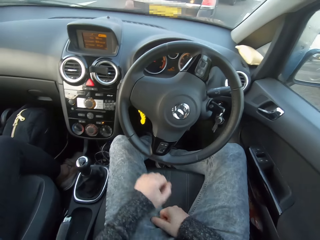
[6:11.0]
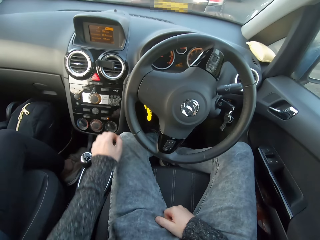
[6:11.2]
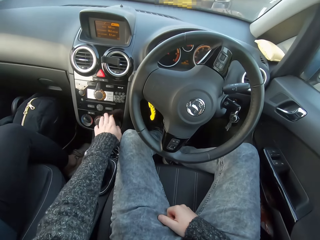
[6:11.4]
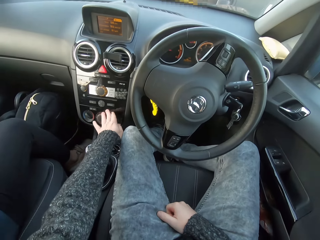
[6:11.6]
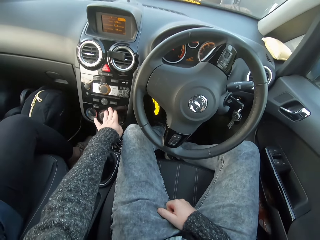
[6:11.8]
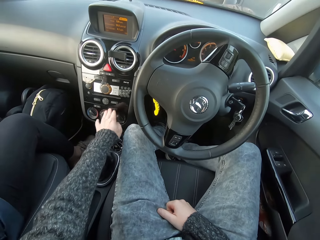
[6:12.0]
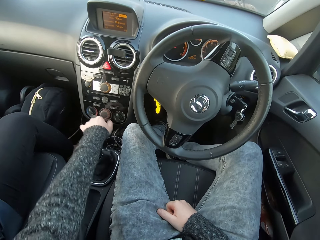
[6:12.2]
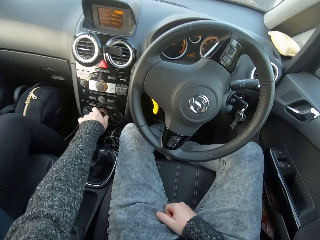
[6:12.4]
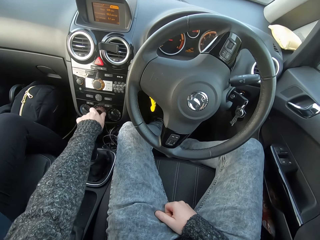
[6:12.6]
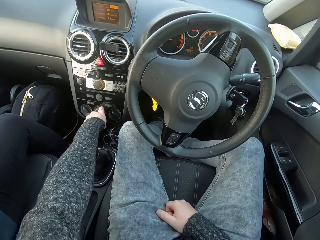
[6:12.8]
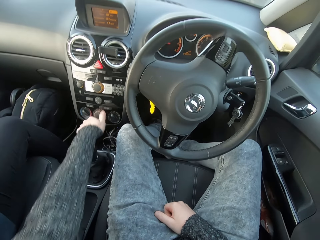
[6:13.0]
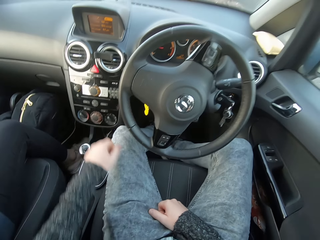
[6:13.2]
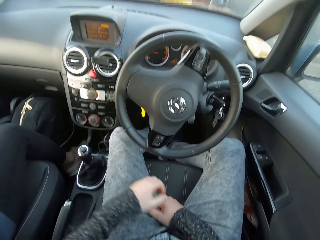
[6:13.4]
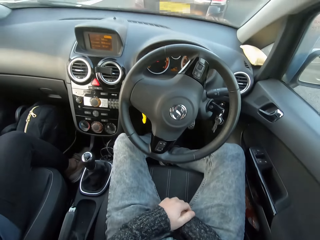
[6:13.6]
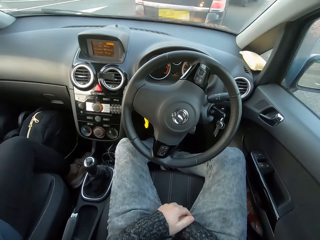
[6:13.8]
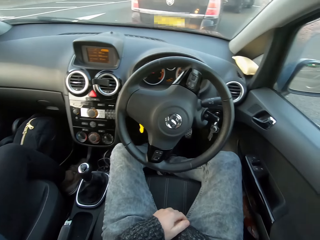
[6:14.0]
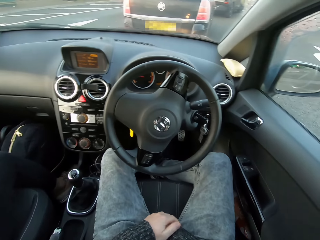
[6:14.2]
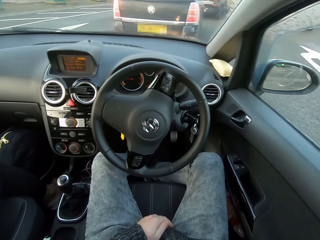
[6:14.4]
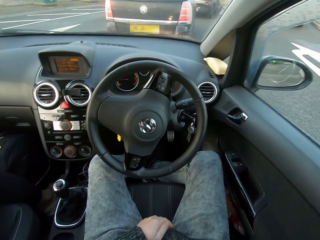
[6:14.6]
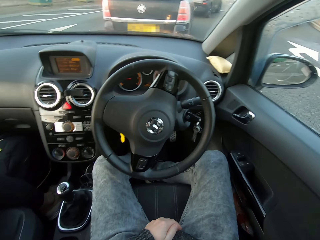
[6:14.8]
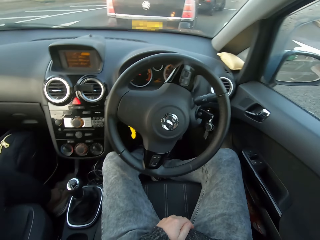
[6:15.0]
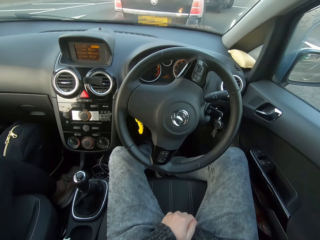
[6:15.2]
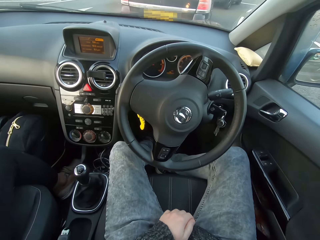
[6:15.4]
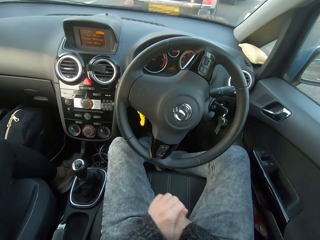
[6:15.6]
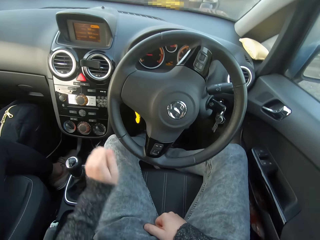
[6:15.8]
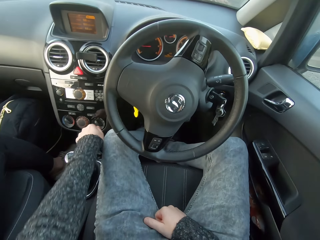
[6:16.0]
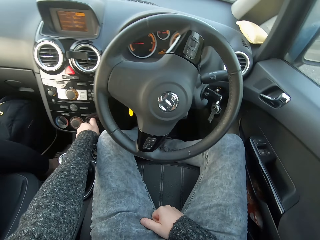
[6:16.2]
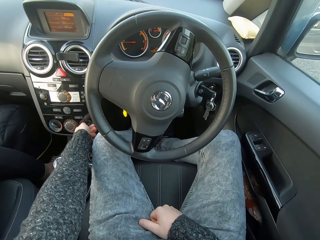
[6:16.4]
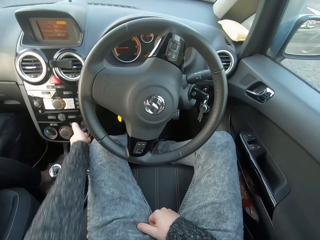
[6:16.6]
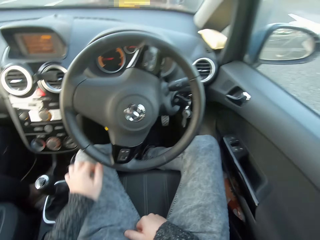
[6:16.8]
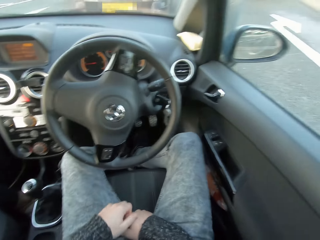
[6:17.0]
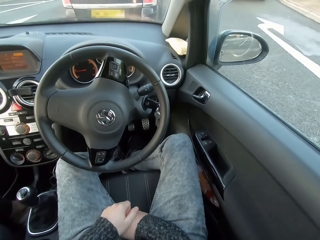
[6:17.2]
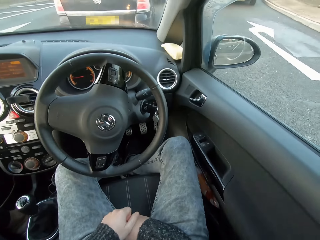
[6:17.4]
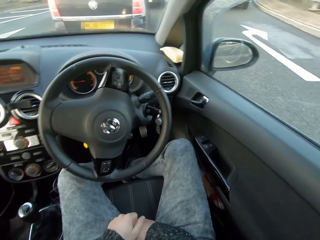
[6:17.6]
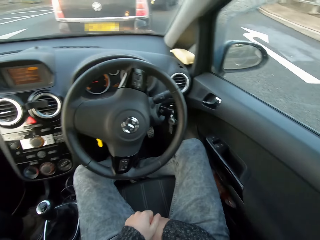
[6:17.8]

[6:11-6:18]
The camera wearer presses a button on the dashboard. They turn buttons.

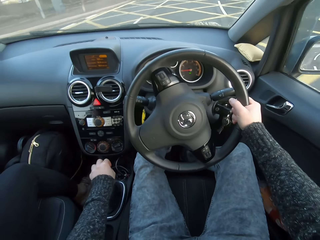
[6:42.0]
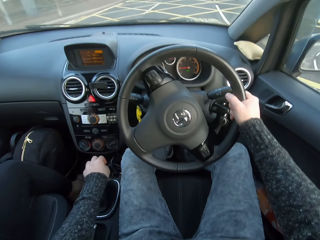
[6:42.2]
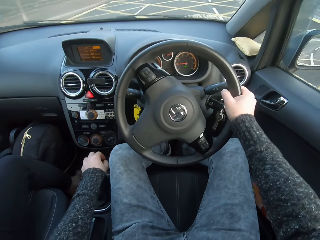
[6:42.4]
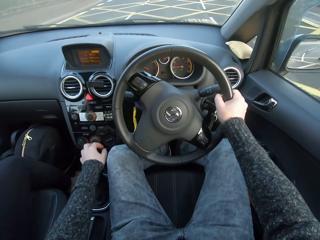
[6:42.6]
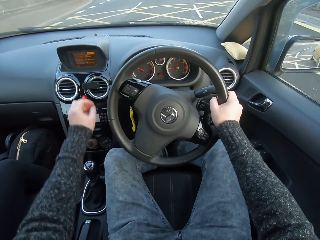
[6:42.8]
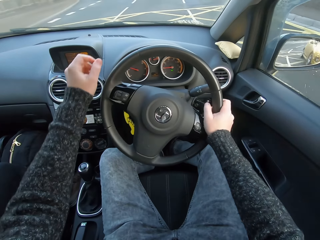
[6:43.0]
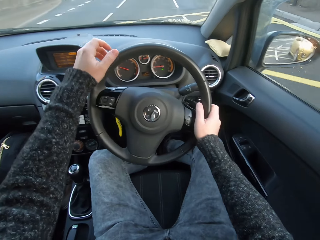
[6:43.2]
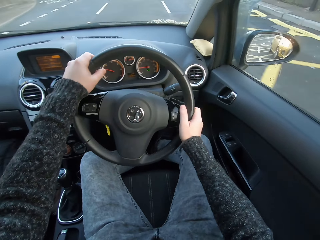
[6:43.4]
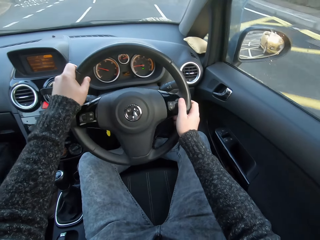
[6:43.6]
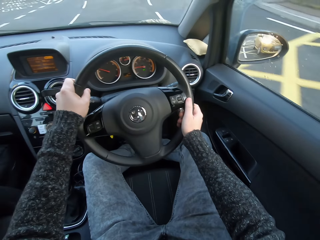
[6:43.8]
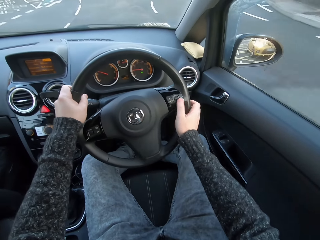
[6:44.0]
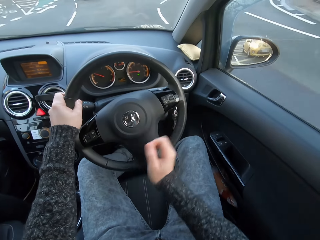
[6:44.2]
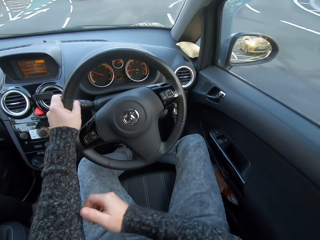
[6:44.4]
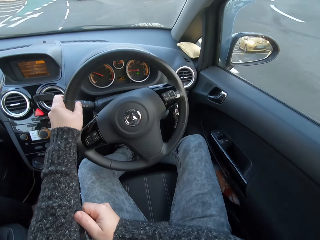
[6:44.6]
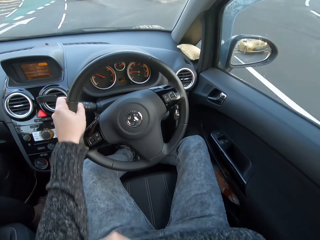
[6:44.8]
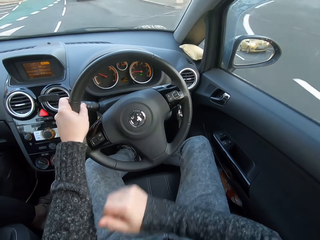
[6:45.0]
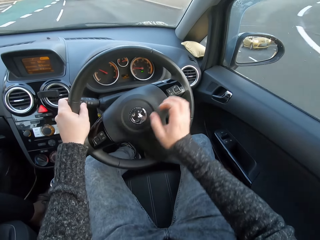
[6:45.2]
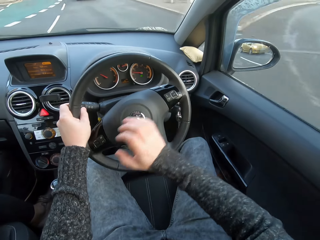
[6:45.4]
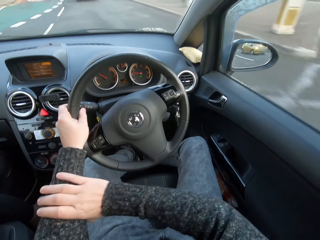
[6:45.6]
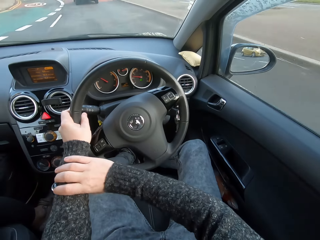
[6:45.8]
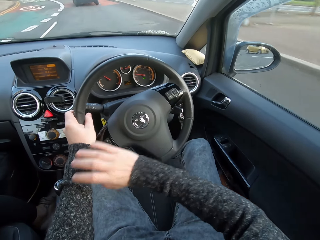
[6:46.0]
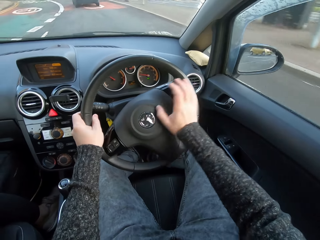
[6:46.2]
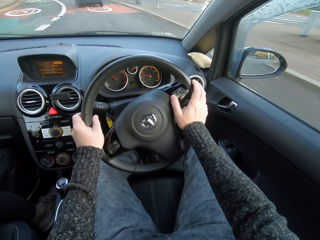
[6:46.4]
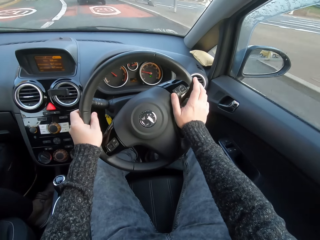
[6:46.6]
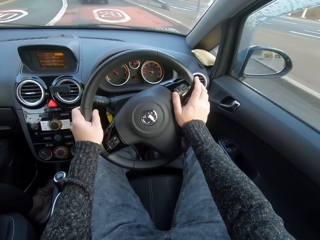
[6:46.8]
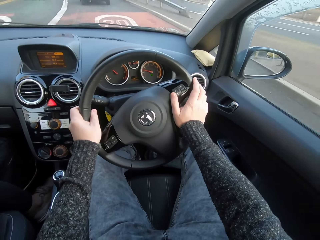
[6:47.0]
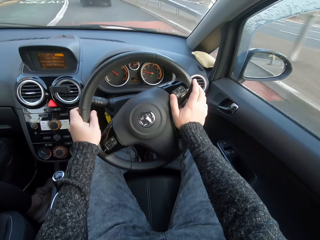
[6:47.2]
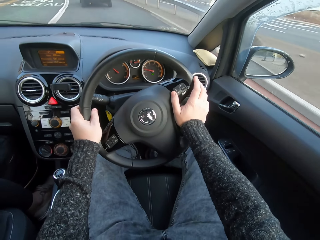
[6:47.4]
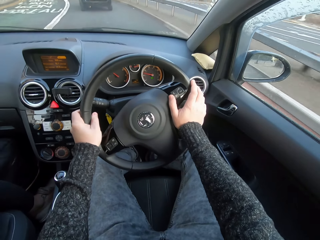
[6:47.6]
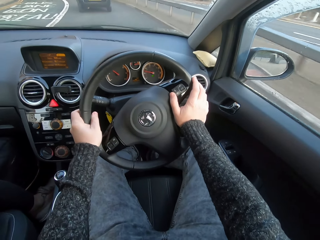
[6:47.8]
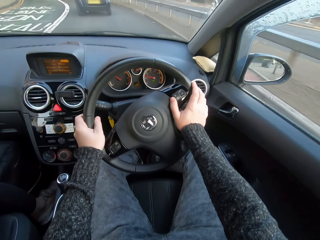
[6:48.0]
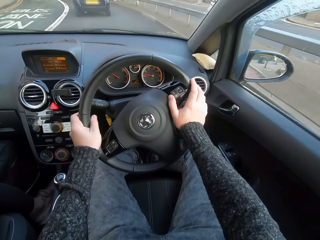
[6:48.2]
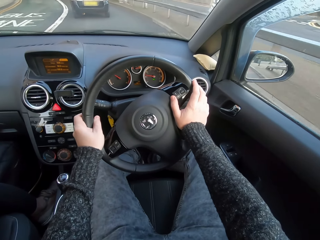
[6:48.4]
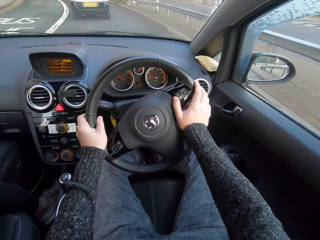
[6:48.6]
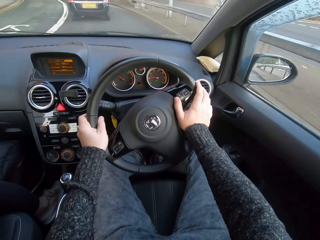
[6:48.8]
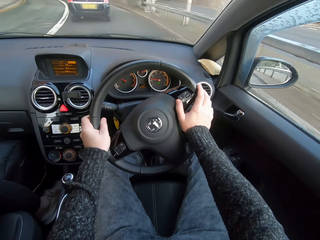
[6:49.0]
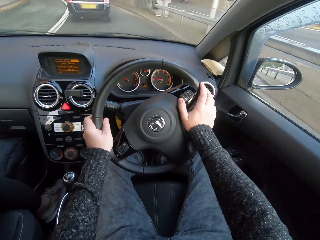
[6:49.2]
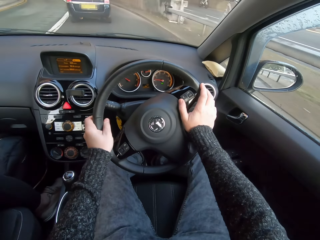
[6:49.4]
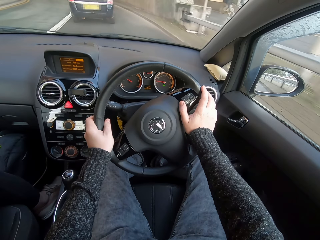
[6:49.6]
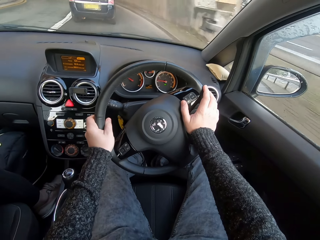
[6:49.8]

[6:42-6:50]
The camera wearer controls the steering. They adjust the sleeve.

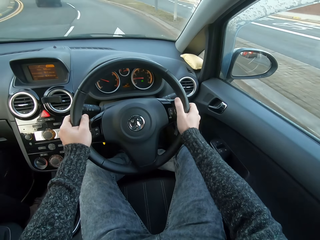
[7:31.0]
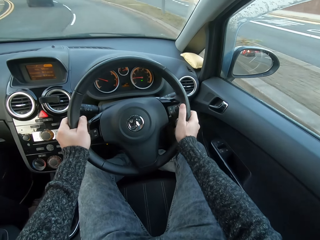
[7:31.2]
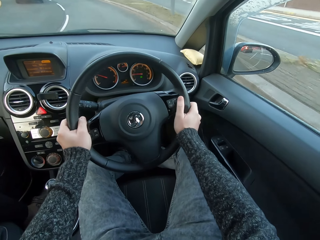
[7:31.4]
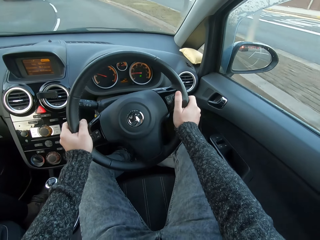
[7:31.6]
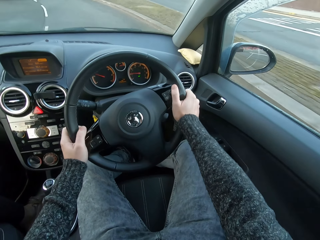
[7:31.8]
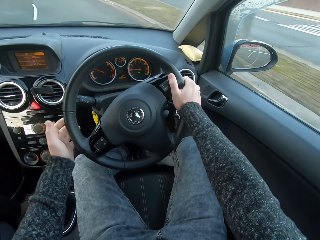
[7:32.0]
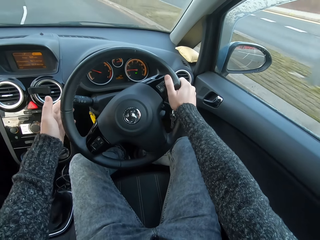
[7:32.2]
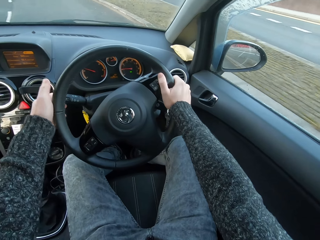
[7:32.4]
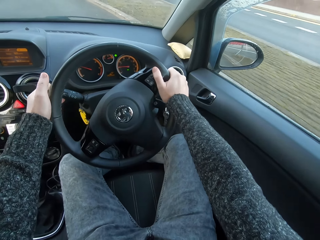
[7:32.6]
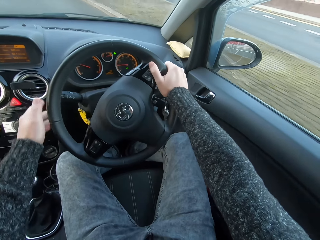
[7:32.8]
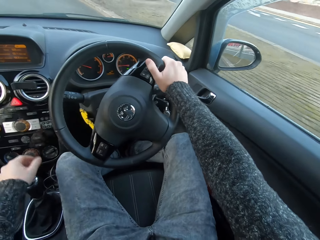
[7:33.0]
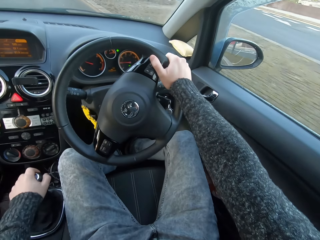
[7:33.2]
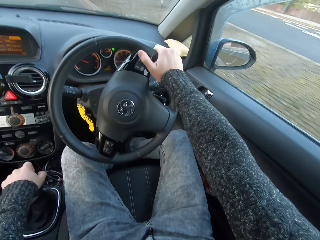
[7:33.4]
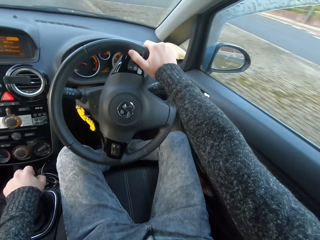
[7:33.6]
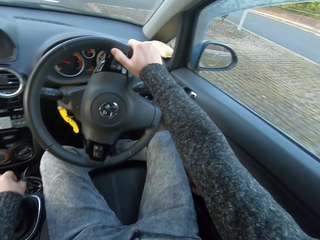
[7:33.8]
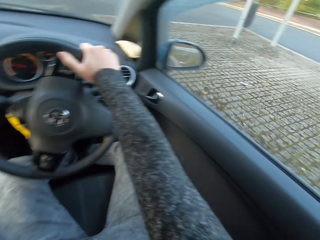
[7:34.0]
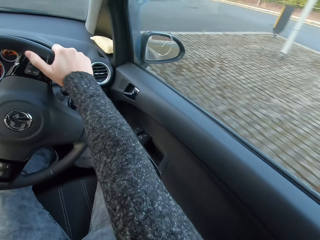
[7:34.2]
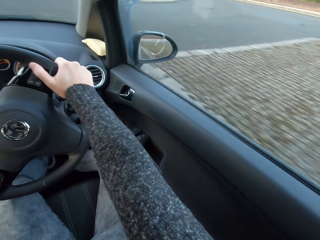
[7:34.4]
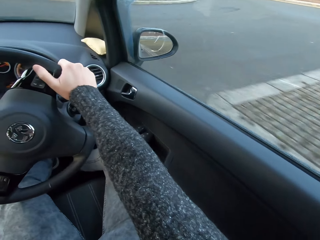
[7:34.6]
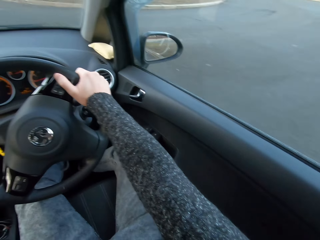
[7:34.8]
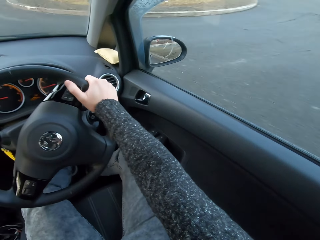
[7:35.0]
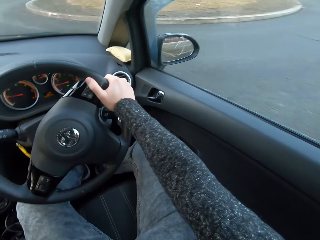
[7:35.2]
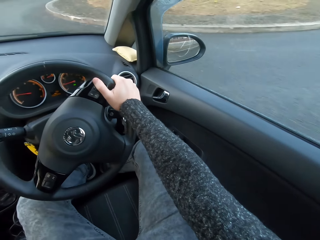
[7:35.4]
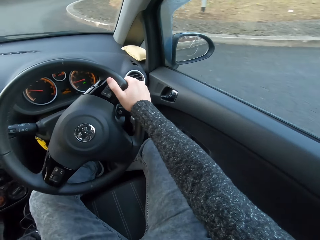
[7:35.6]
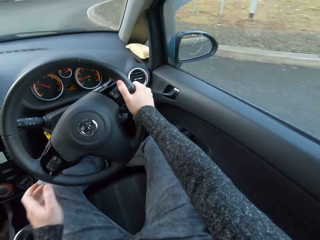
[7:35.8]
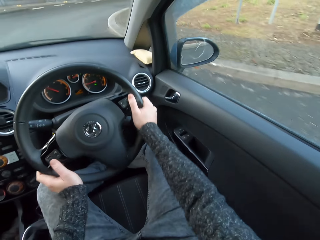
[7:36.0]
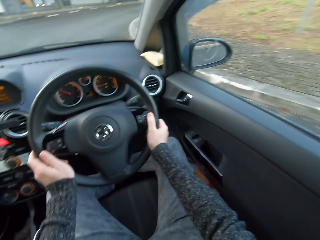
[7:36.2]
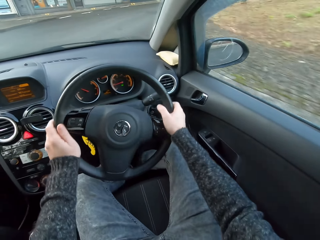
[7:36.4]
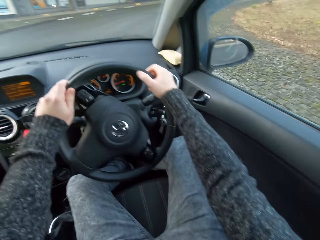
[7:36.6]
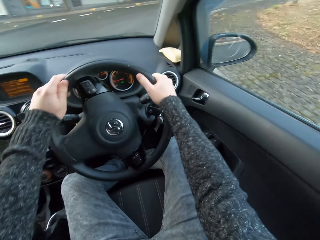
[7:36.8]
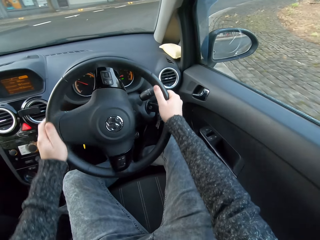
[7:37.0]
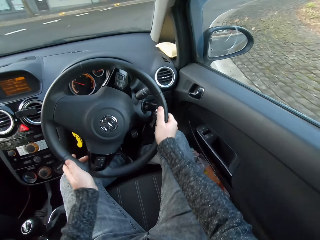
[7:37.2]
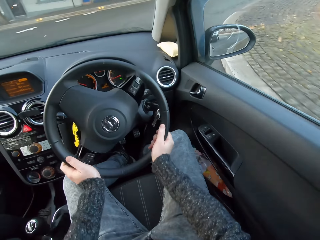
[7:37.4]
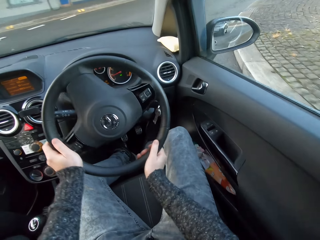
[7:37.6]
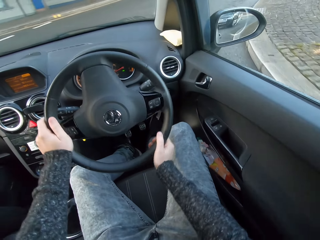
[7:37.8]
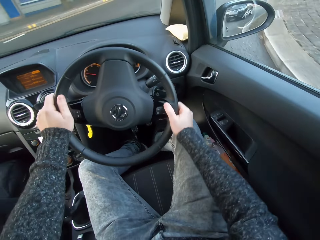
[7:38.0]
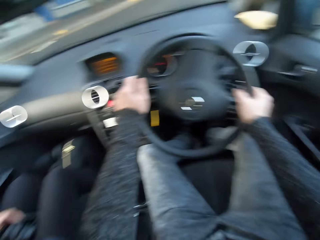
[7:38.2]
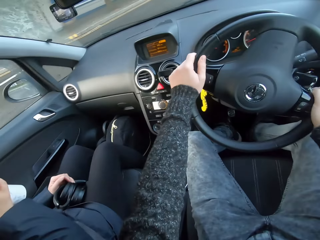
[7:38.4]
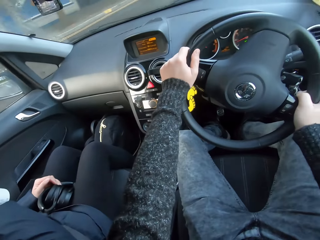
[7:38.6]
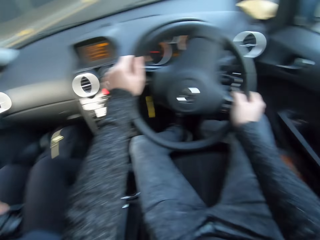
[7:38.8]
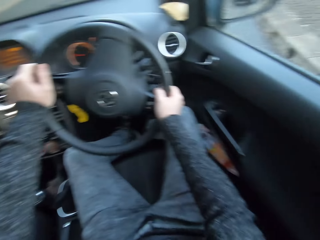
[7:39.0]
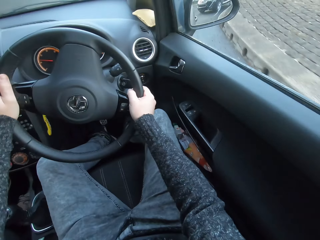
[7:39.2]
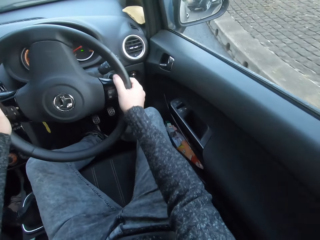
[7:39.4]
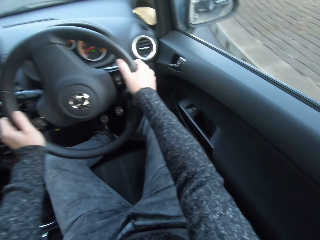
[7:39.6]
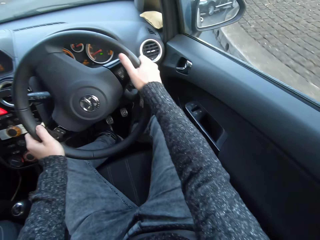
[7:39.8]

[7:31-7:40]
The camera wearer presses the indicator stick. They hold the gear lever. They control the gear. They look to the right. They control the steering.
